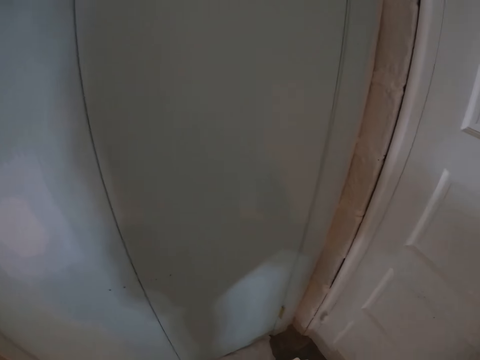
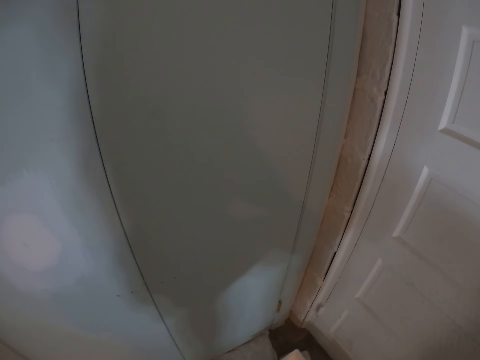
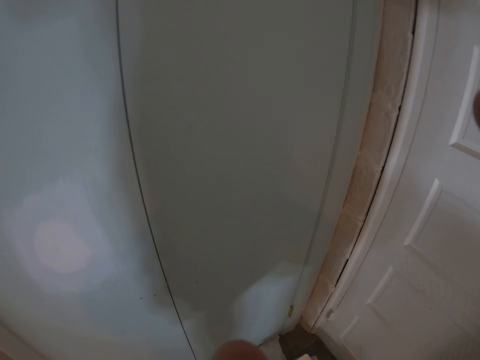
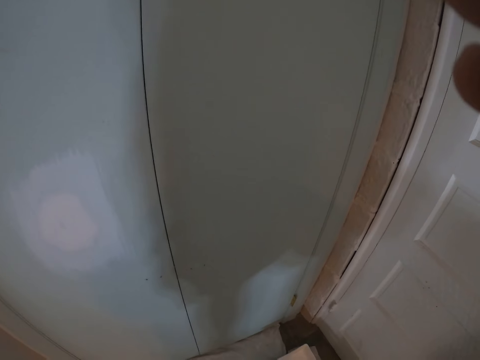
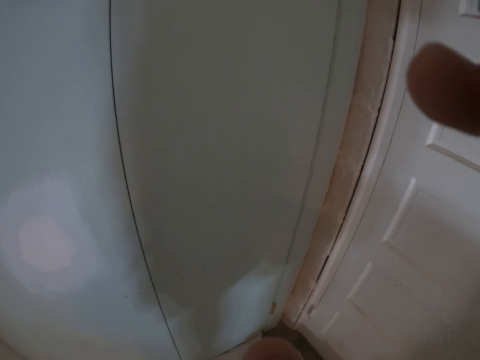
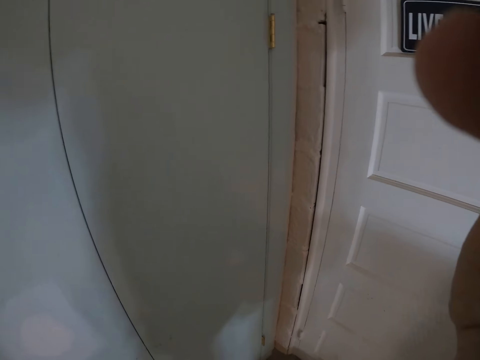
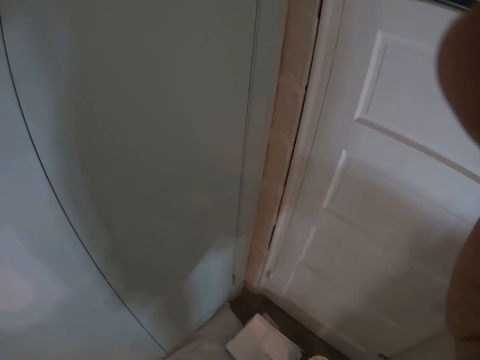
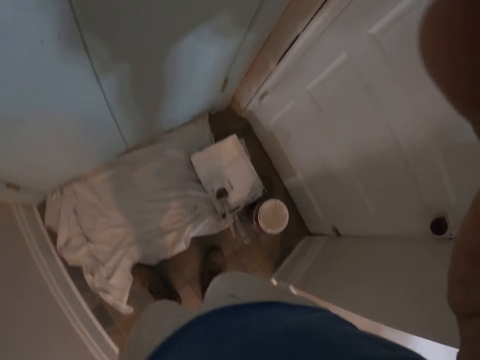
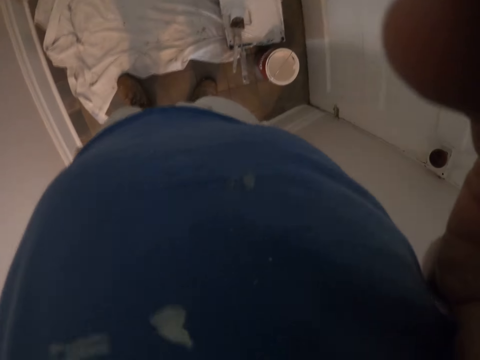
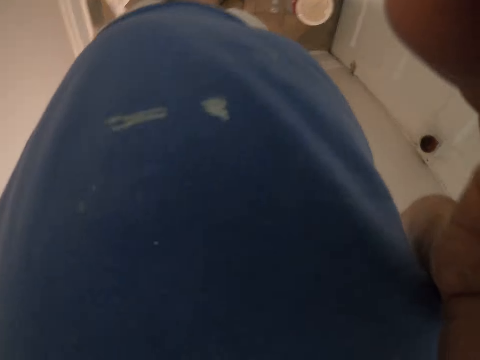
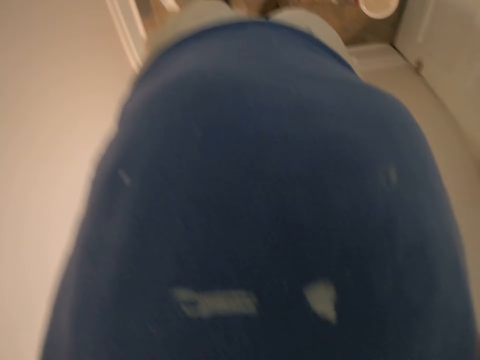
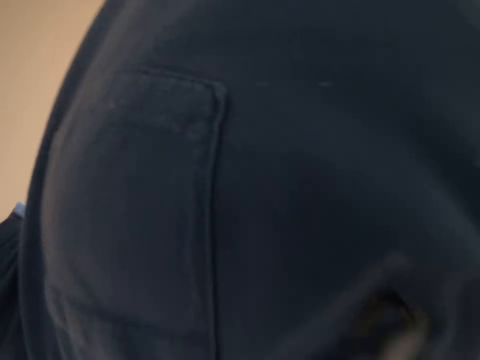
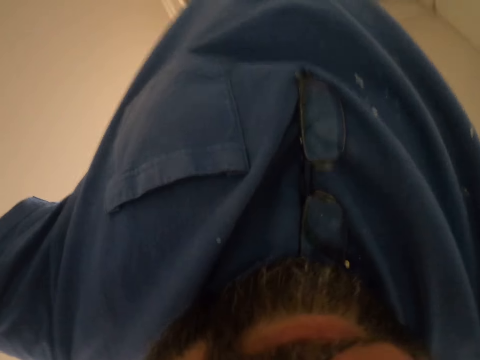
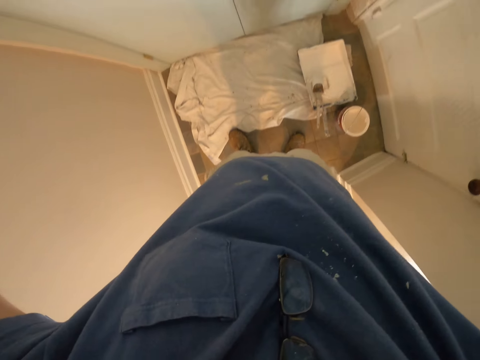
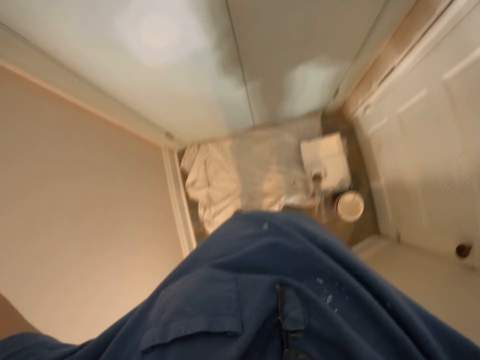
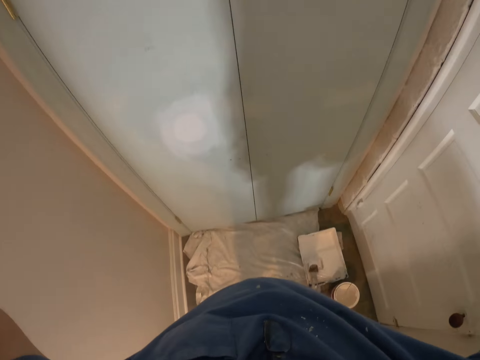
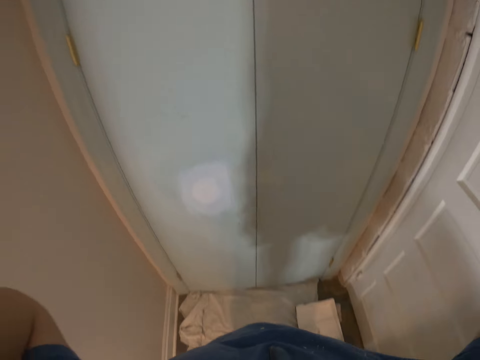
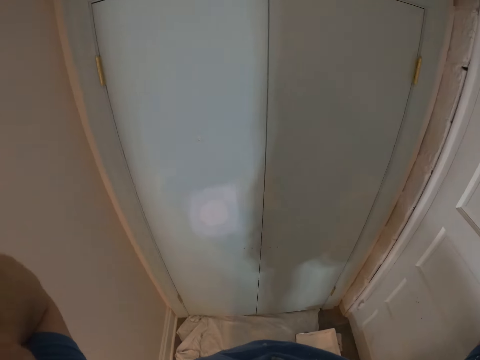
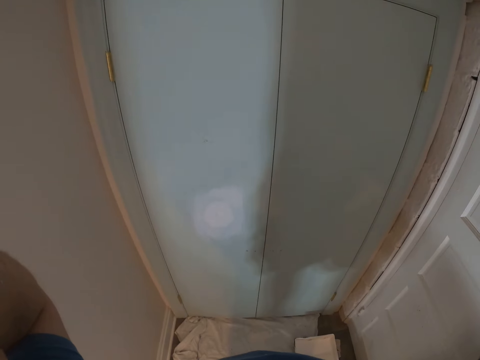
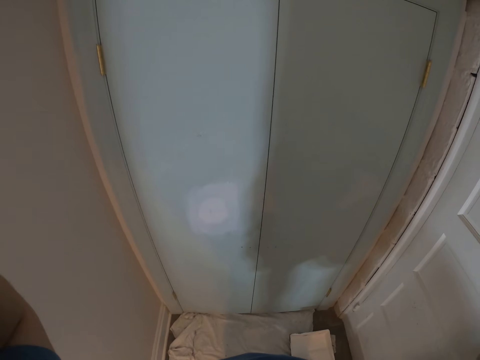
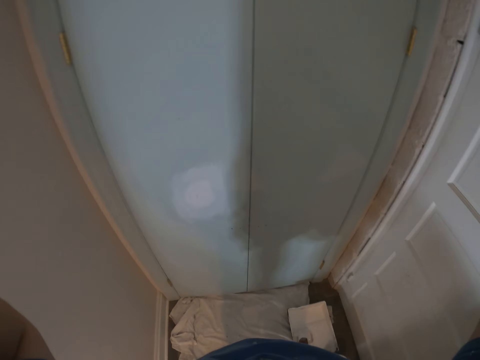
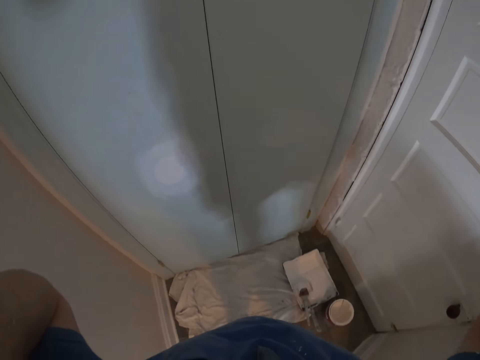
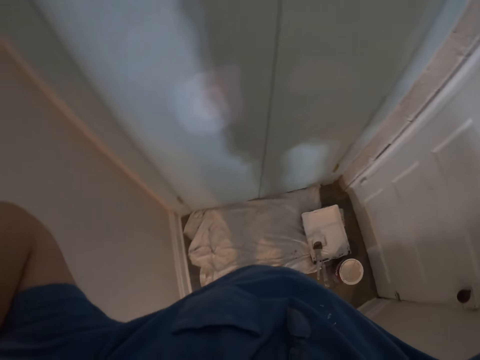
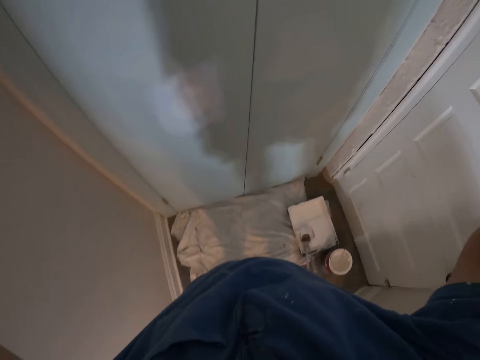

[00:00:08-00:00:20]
The camera wearer adjusts the camera on his head.

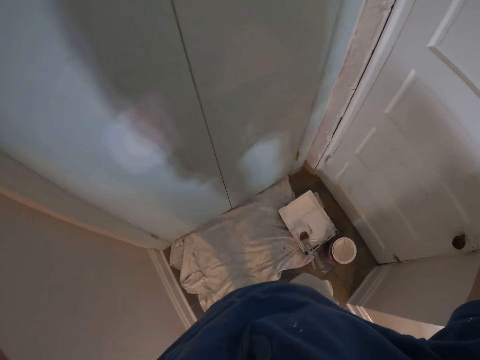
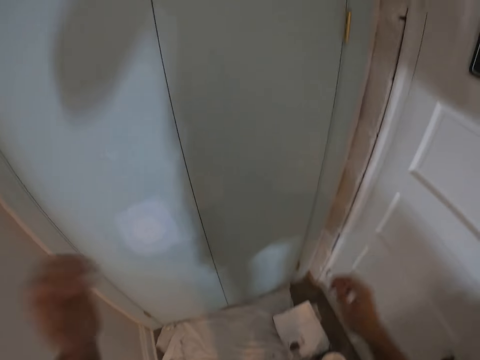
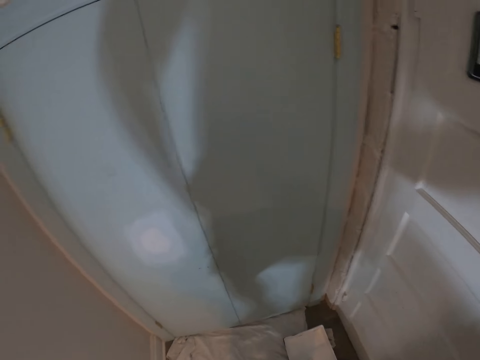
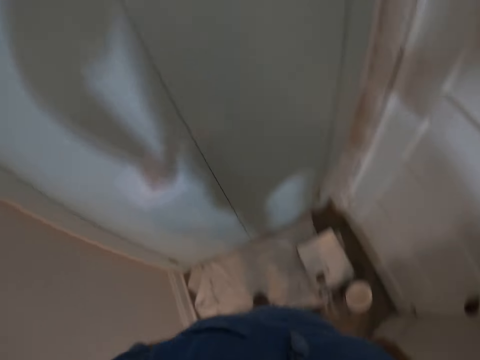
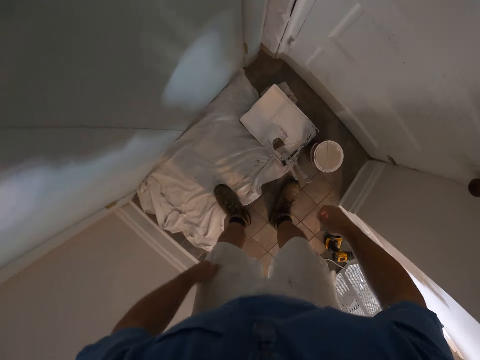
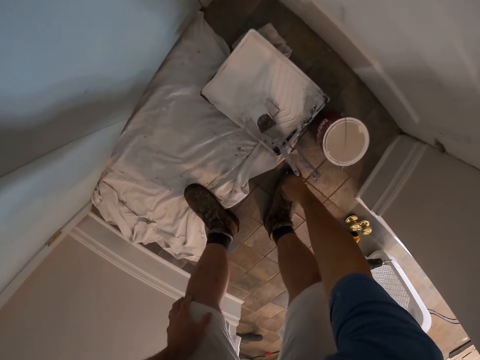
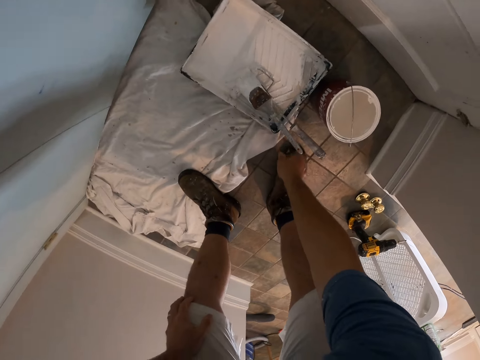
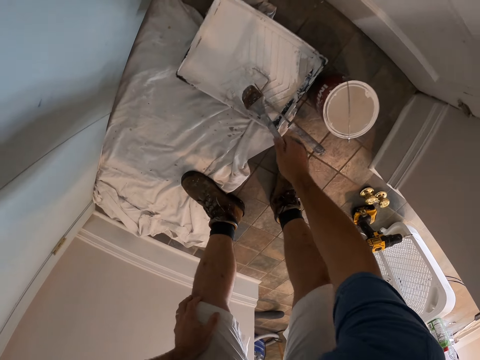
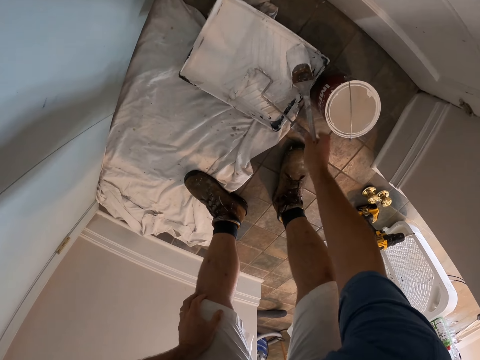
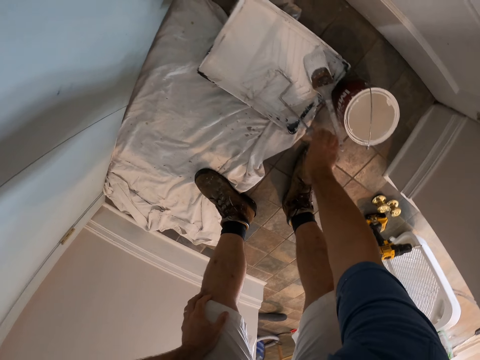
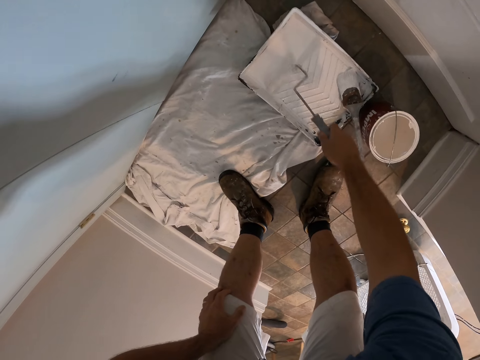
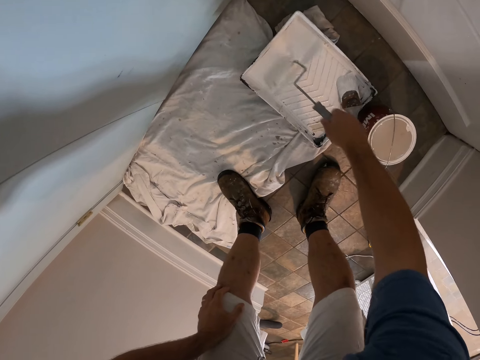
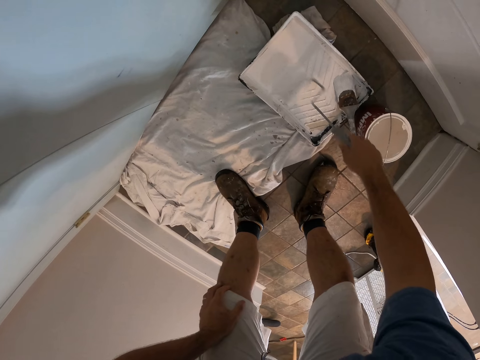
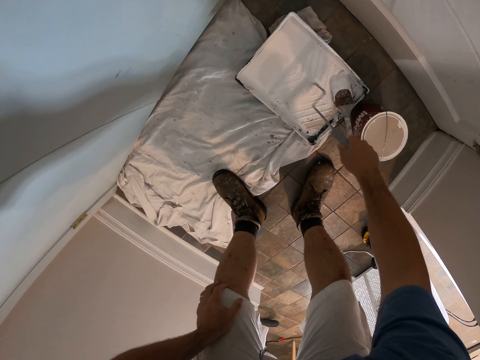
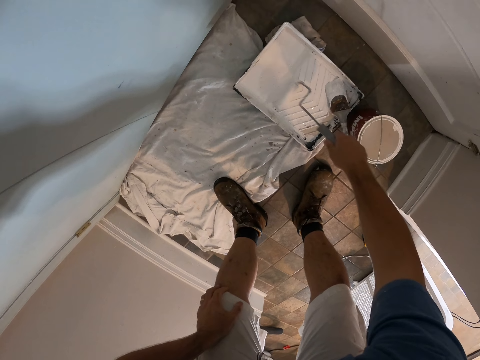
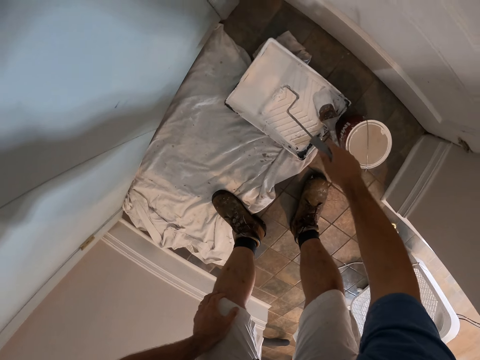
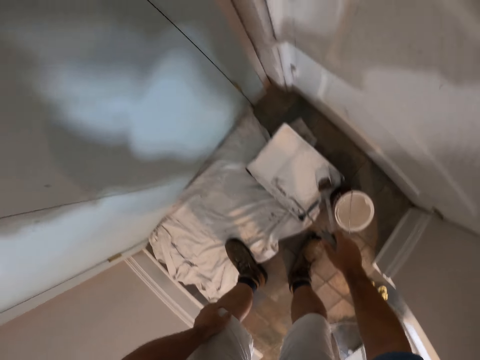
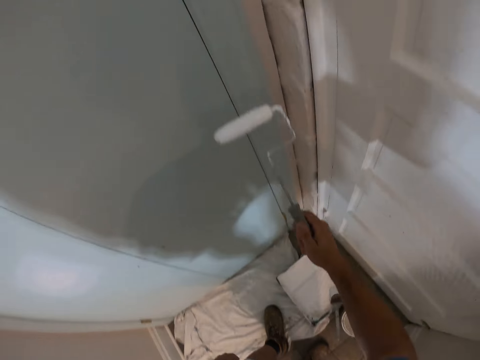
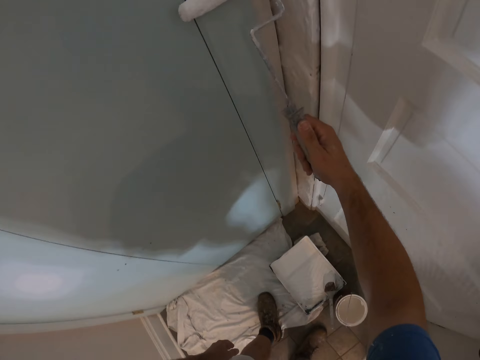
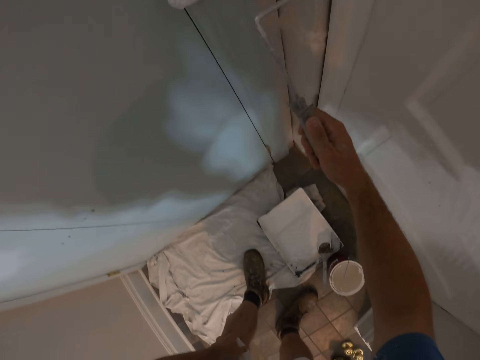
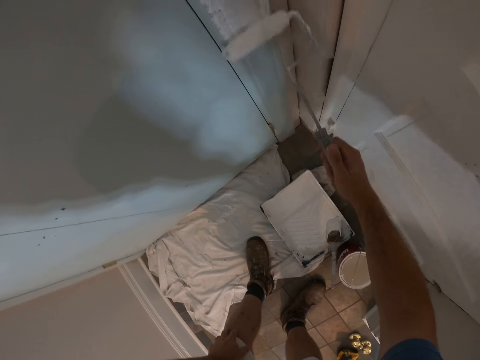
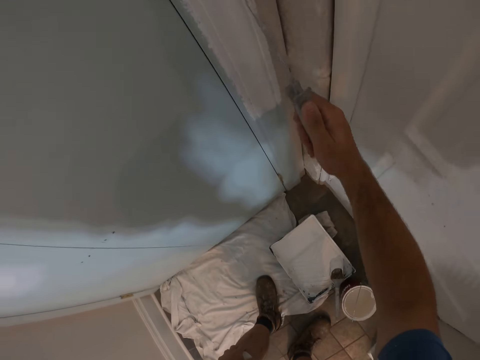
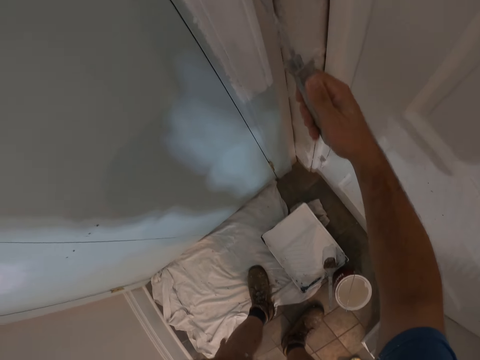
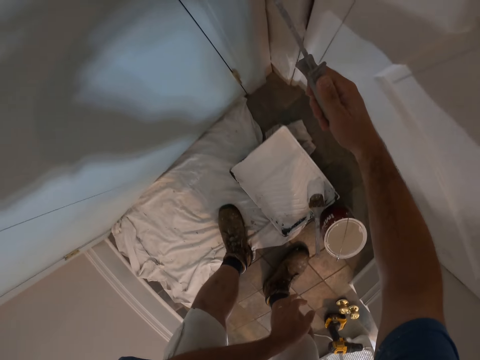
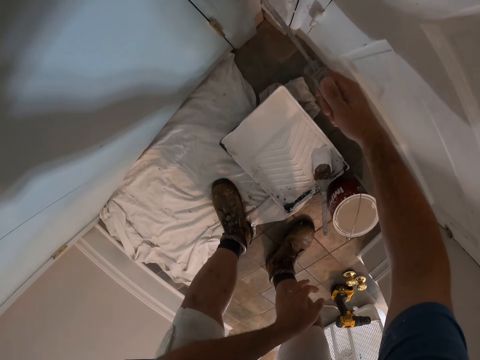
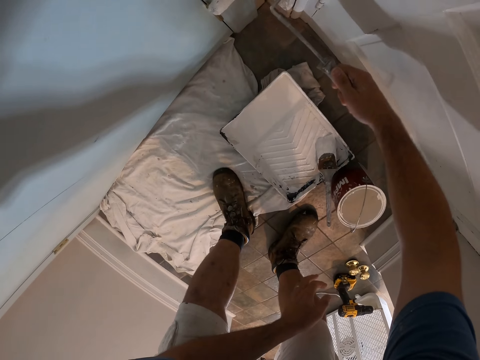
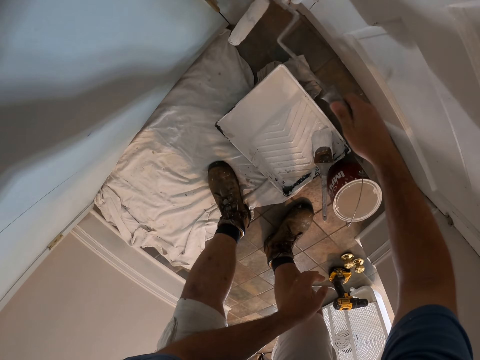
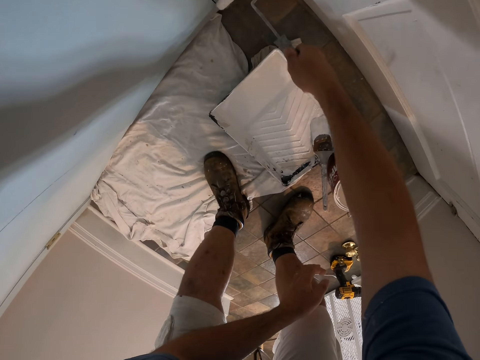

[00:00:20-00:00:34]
The camera wearer moves a paint brush. He picks up the paint brush from a paint tray. He puts the paint brush on the paint tray. He picks up a paint roller from the tray with his right hand. He scoops up paint with the paint roller from the tray. He paints the frame of a door with the paint roller.
